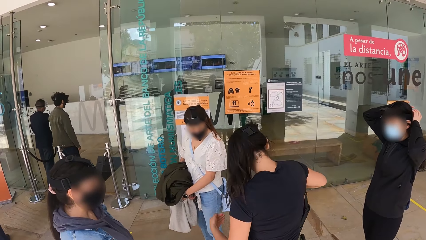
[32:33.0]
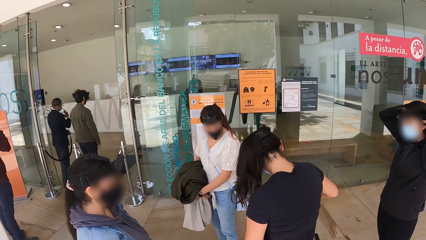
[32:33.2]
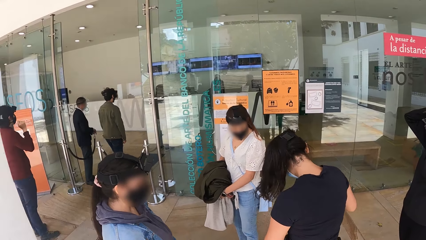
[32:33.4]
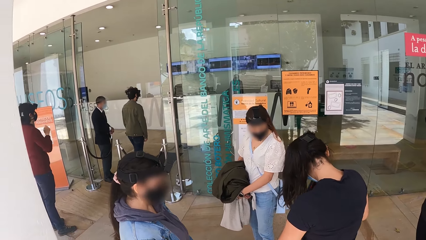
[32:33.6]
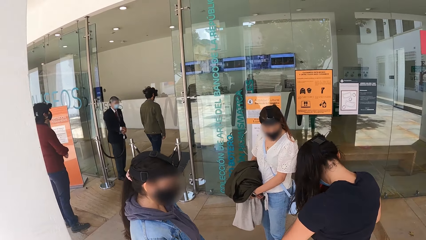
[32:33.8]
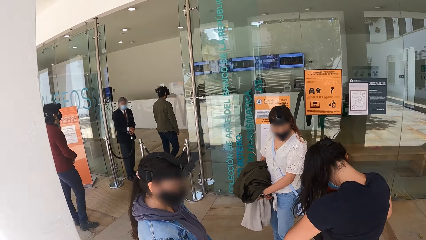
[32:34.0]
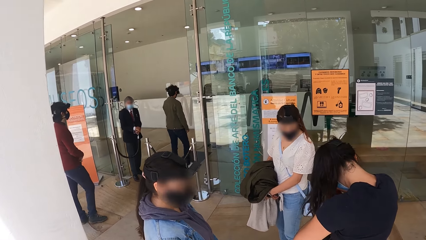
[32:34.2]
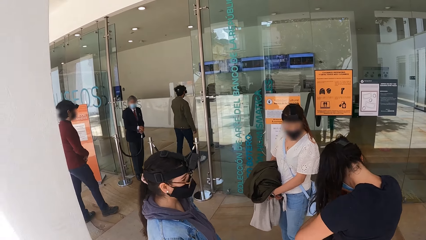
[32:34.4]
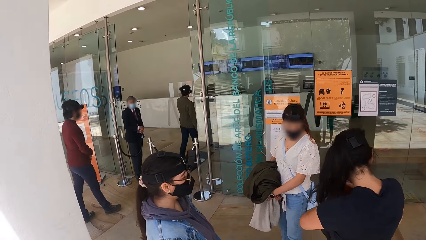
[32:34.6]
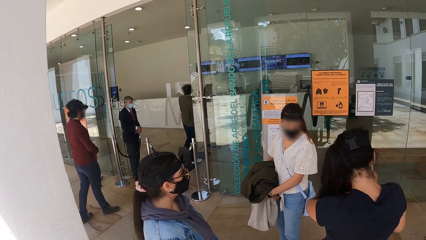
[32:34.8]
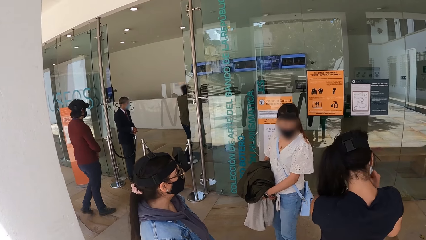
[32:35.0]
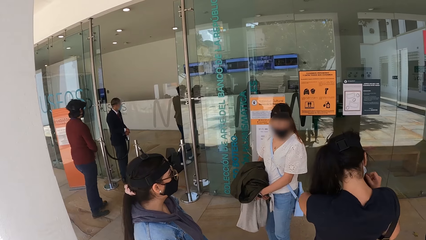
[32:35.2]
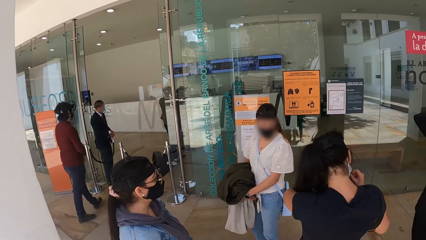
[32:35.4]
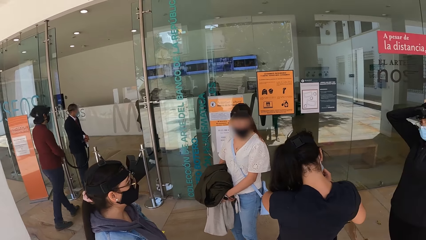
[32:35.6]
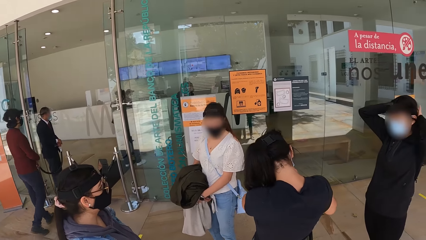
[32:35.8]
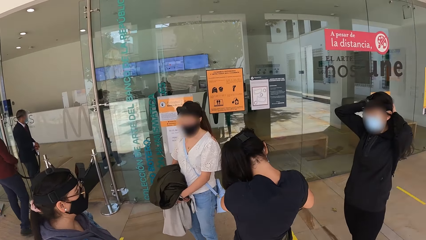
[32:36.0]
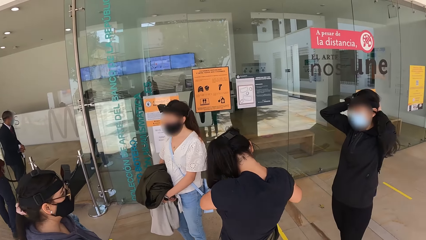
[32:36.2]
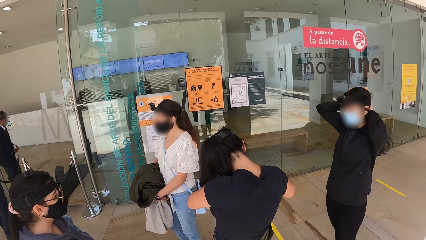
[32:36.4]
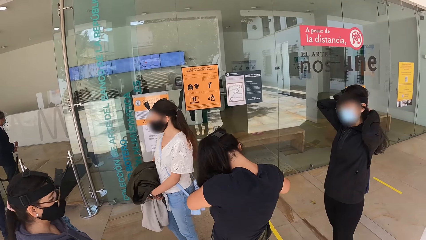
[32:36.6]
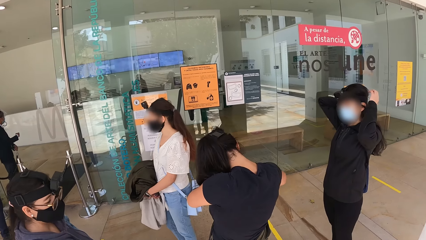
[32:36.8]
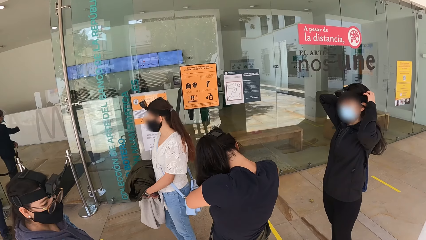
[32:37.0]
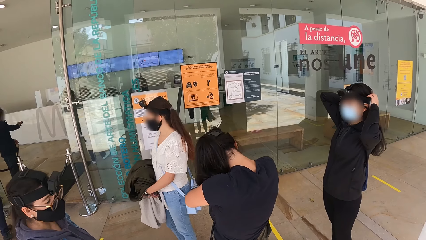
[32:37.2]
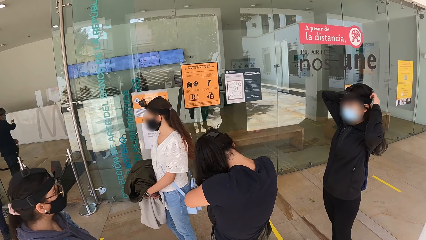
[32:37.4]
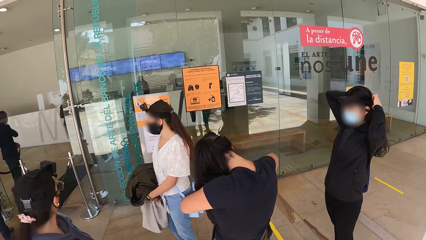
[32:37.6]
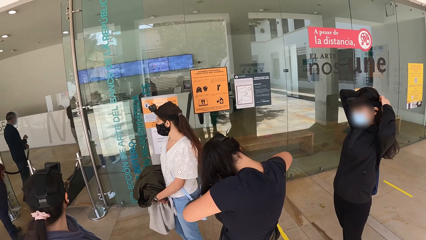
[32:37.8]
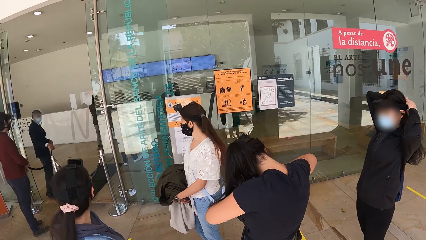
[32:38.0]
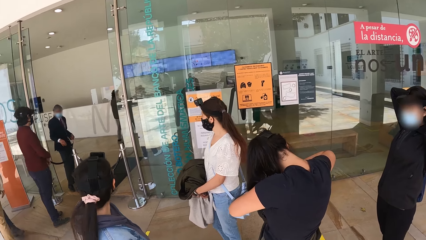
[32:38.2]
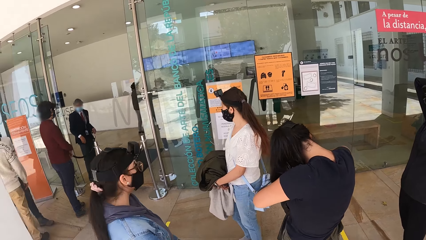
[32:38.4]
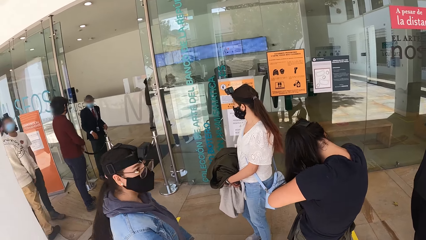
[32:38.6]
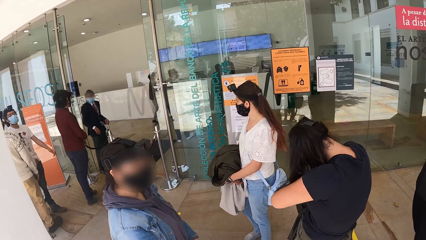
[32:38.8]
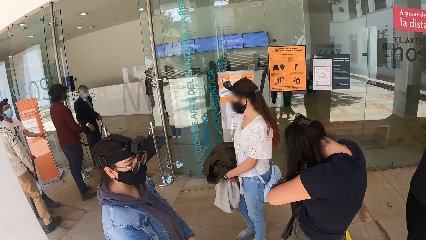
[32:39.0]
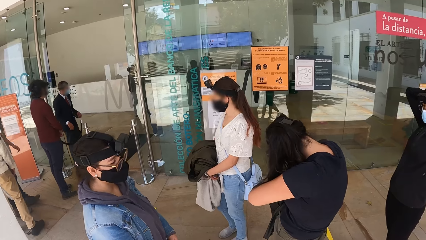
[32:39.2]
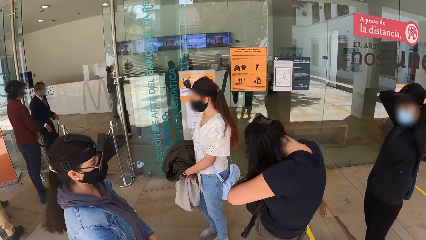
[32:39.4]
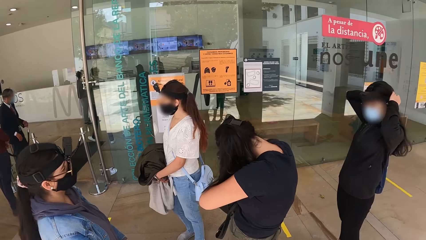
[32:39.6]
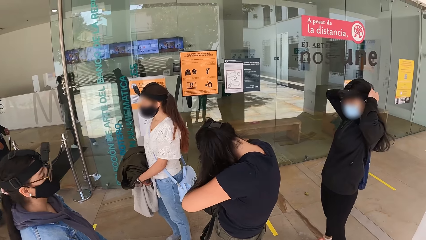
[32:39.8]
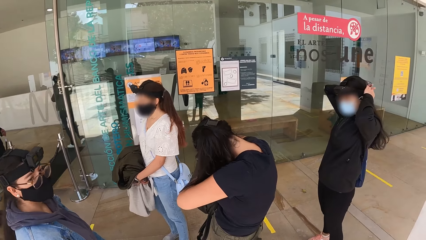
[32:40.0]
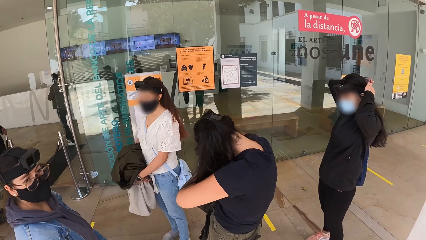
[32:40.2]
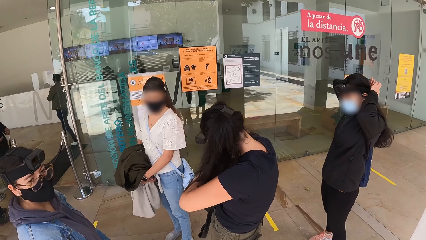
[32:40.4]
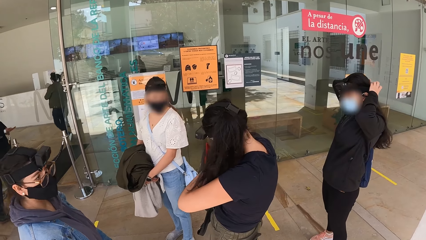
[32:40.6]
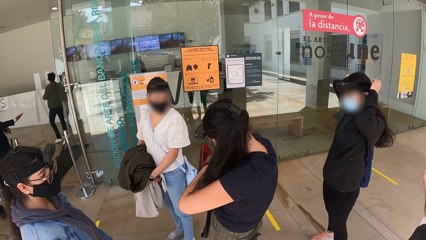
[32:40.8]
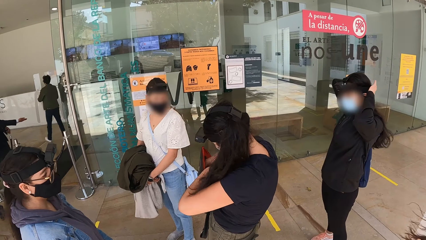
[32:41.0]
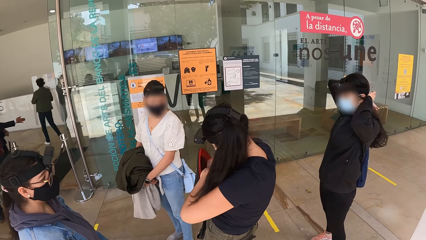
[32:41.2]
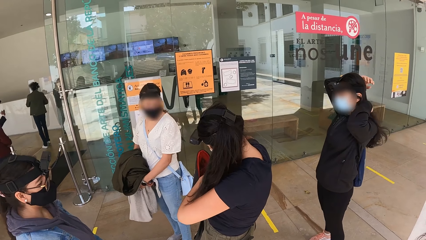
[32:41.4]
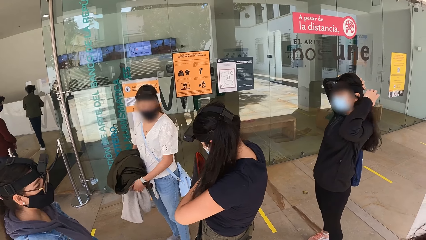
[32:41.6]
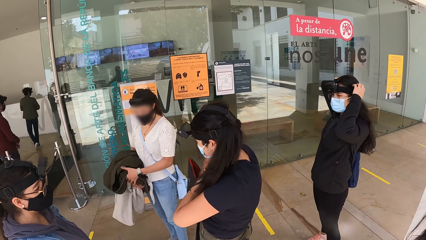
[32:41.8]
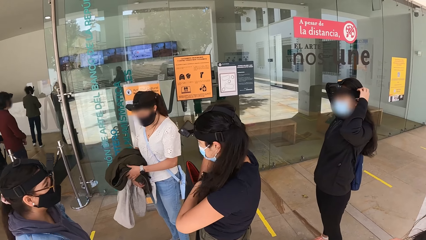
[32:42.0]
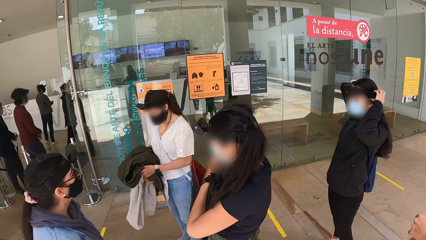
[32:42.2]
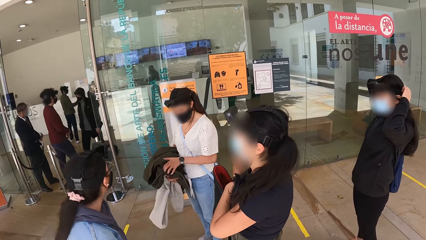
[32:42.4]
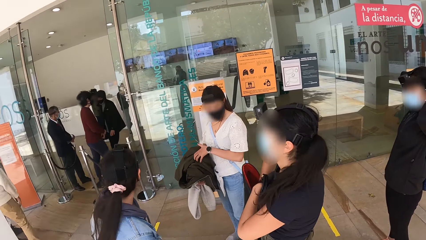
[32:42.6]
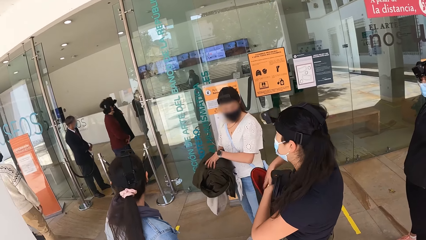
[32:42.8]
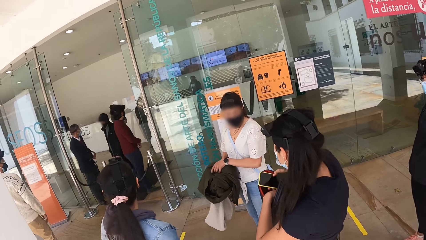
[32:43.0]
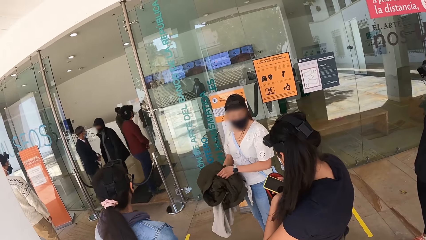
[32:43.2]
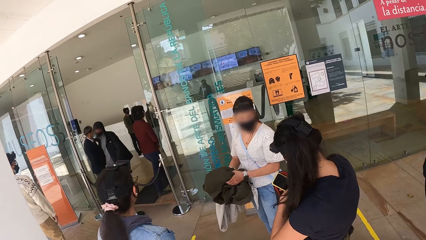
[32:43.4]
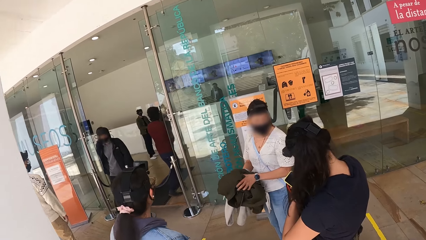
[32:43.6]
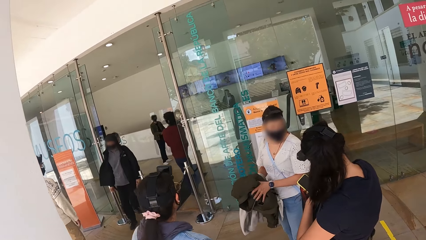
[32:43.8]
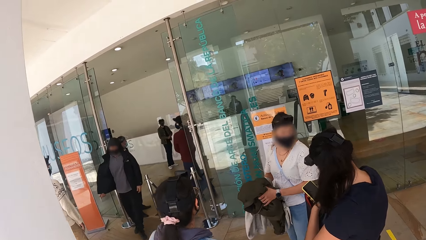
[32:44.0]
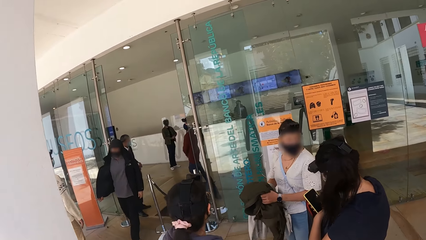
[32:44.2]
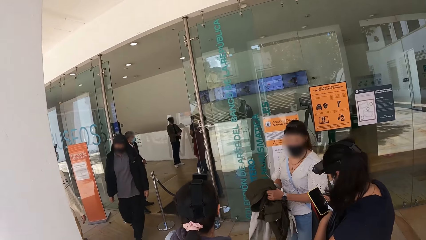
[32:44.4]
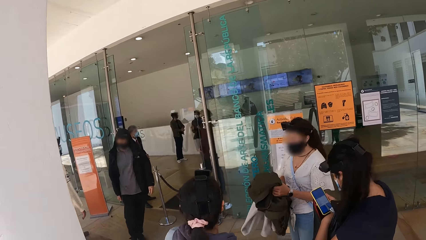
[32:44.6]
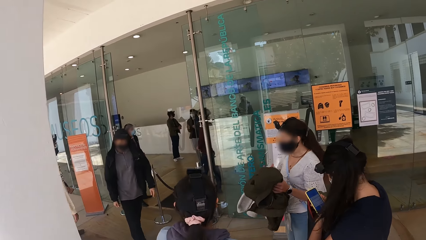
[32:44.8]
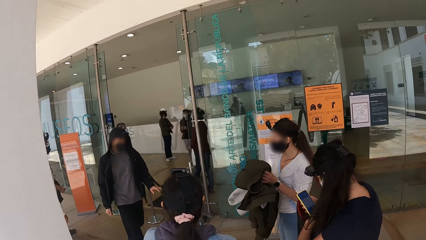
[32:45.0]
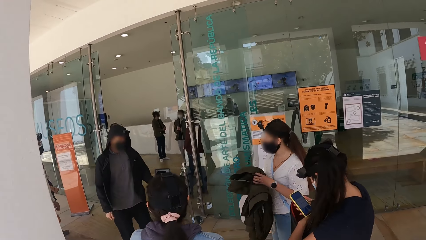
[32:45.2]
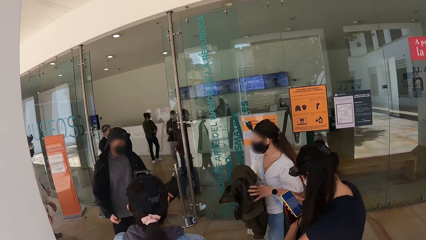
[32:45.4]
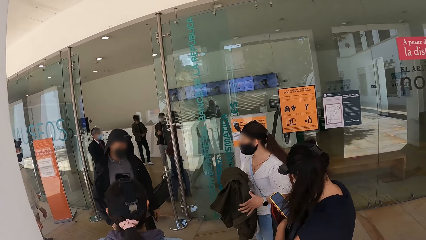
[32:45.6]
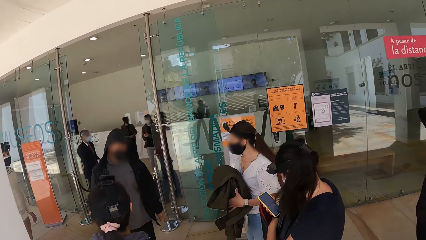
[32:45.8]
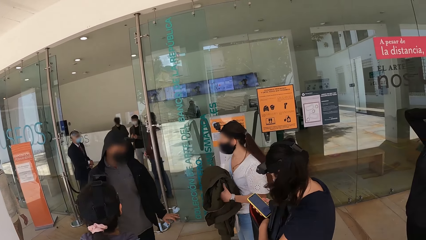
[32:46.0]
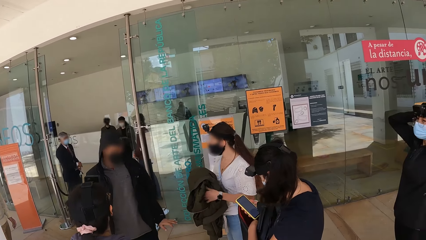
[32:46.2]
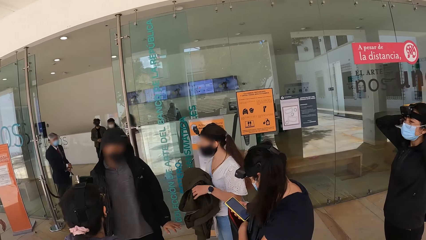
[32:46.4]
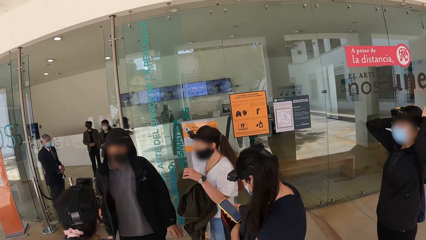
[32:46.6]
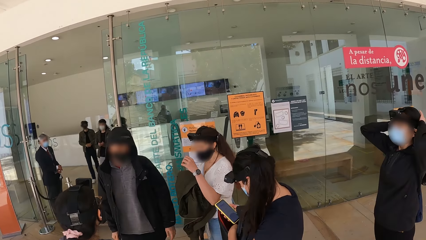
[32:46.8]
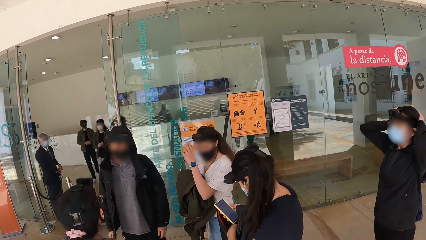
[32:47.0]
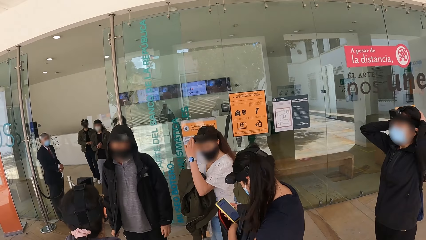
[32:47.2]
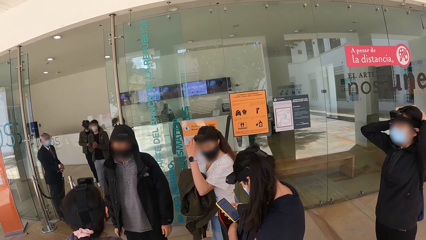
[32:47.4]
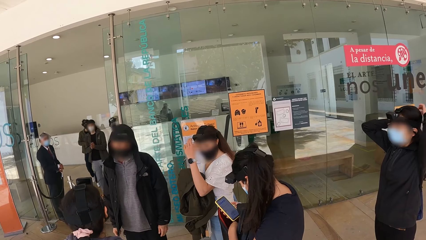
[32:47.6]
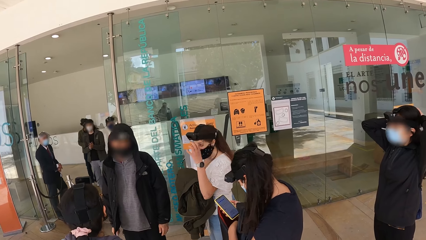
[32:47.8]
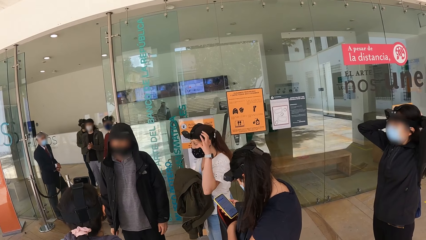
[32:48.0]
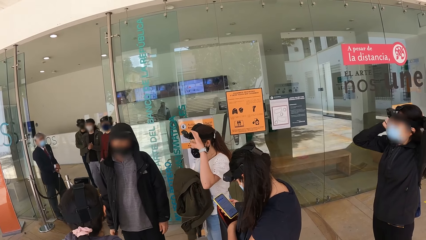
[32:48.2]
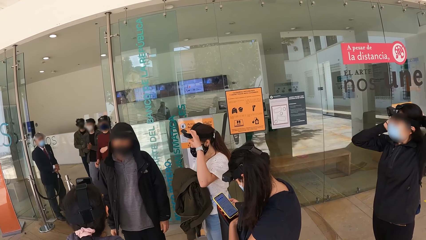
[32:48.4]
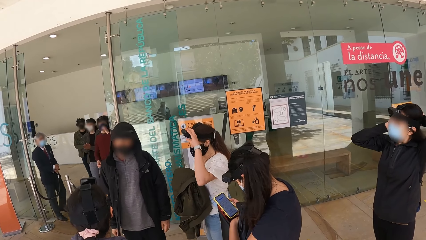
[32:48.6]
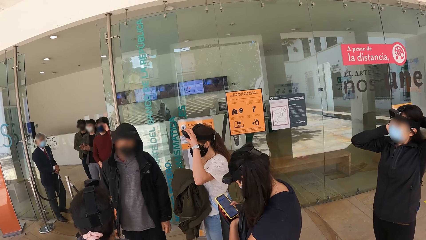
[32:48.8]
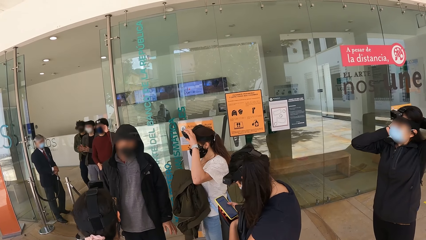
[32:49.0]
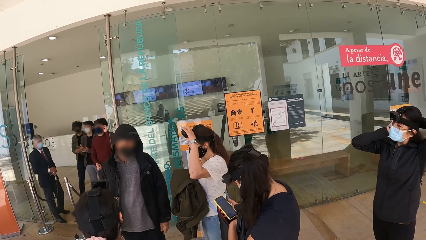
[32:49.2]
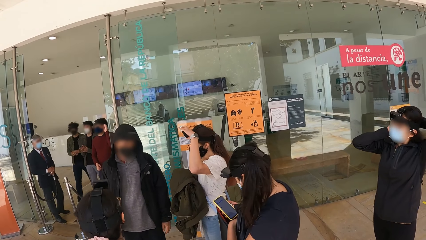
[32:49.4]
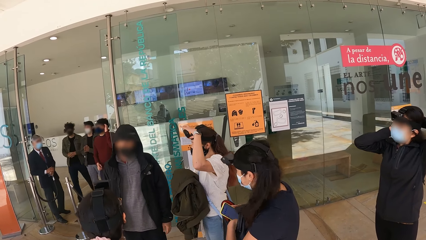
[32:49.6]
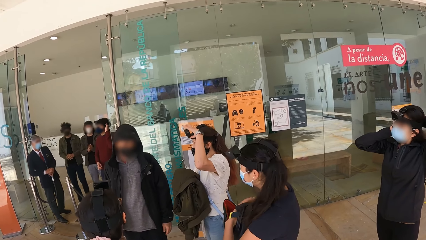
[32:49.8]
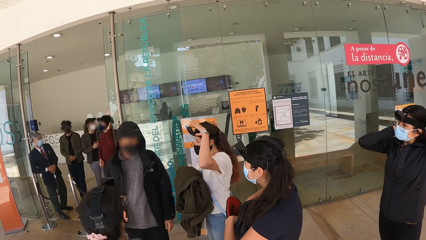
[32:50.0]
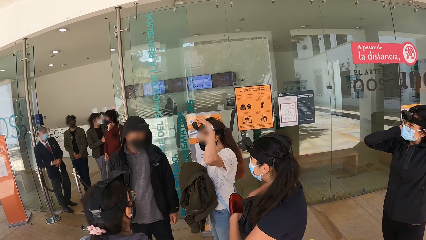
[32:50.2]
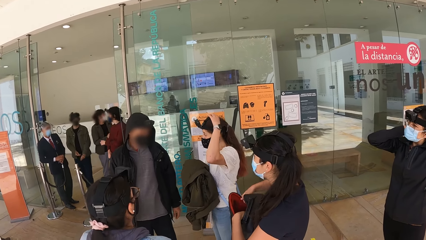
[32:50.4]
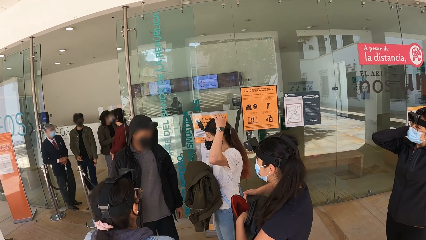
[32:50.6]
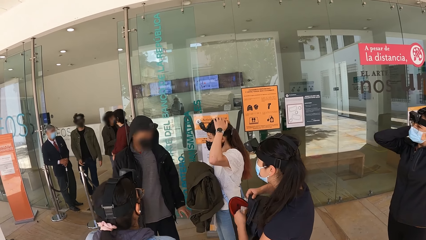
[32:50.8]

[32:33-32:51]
A person walks into a house. A man points at a room with the right hand. Another person enters a room. The camera wearer looks at people. A woman holds a camera on her head with the left hand.
